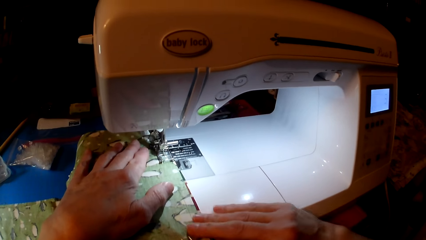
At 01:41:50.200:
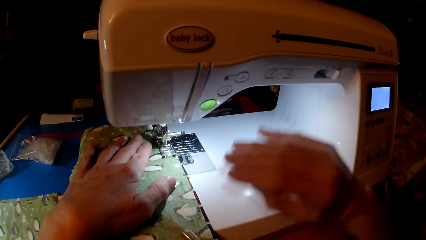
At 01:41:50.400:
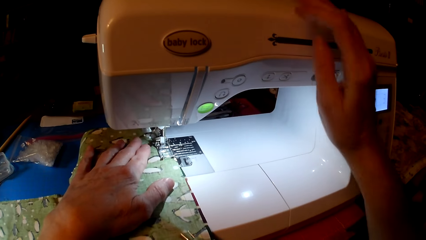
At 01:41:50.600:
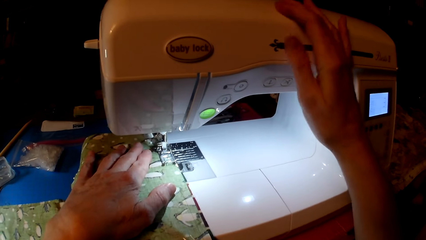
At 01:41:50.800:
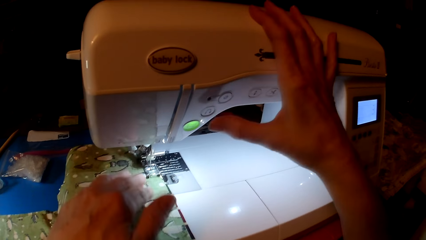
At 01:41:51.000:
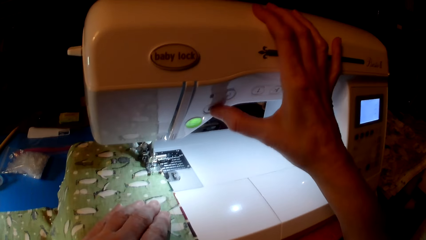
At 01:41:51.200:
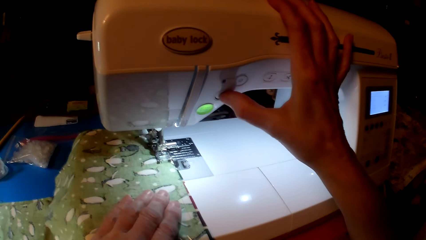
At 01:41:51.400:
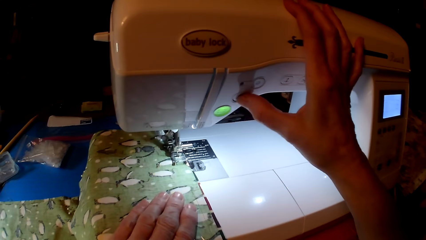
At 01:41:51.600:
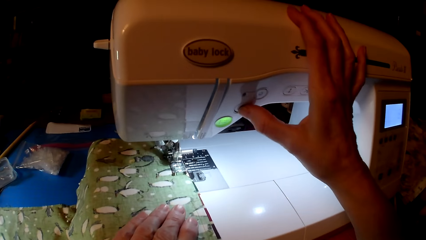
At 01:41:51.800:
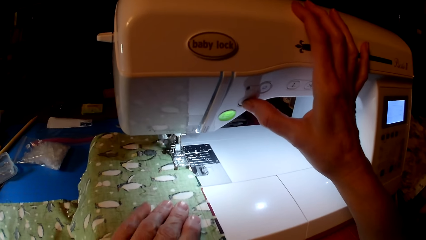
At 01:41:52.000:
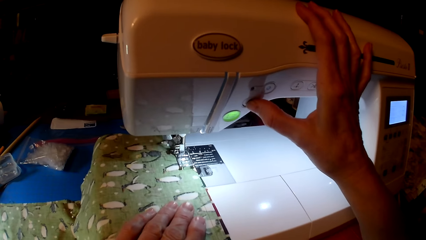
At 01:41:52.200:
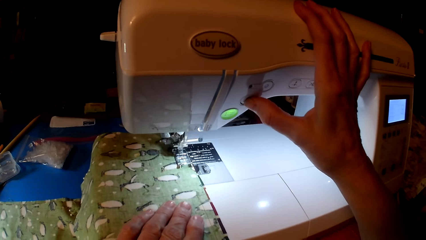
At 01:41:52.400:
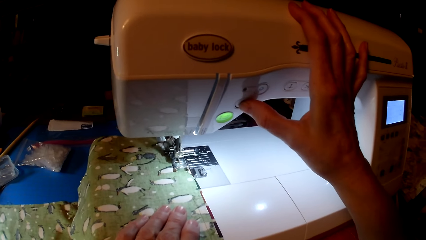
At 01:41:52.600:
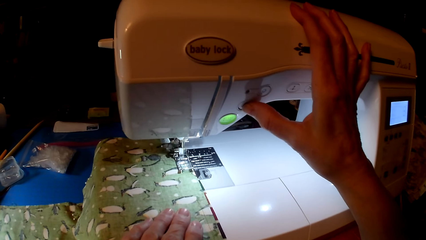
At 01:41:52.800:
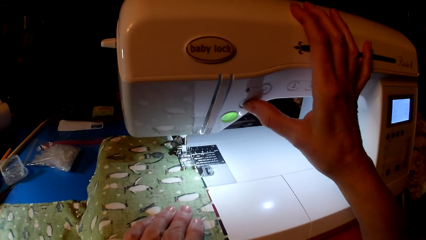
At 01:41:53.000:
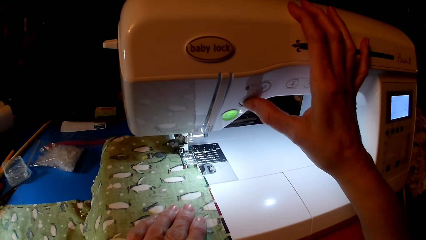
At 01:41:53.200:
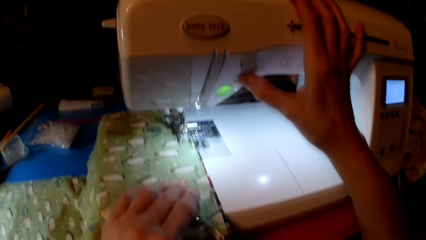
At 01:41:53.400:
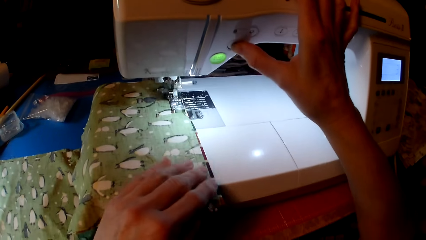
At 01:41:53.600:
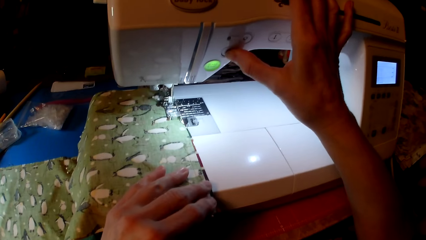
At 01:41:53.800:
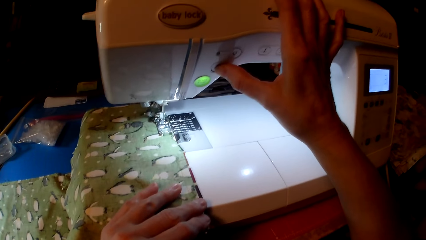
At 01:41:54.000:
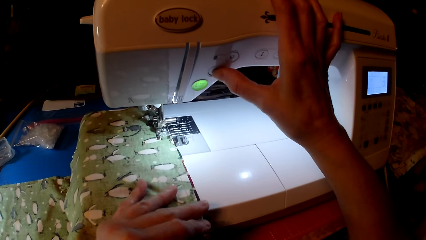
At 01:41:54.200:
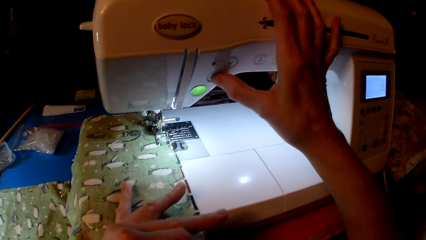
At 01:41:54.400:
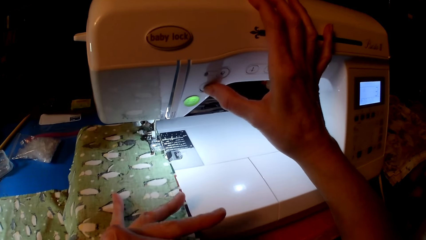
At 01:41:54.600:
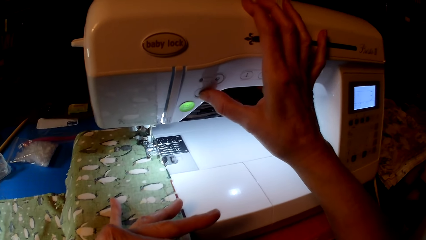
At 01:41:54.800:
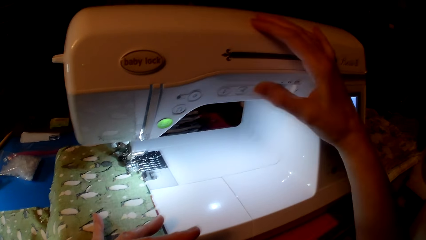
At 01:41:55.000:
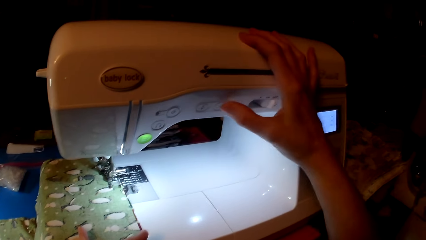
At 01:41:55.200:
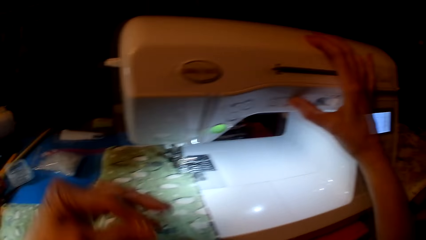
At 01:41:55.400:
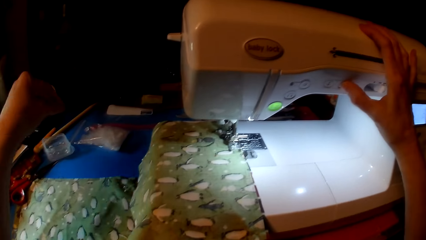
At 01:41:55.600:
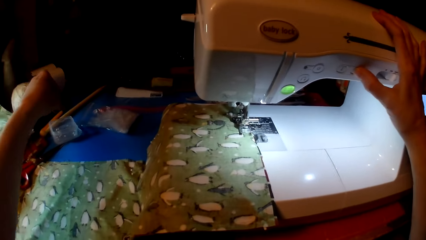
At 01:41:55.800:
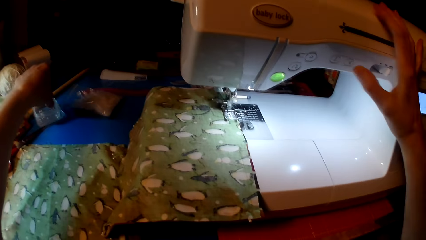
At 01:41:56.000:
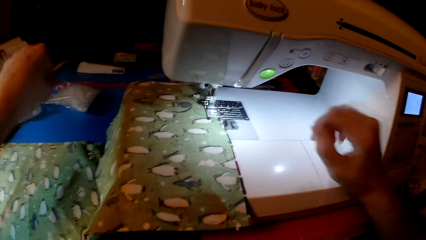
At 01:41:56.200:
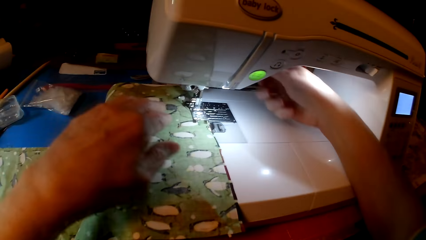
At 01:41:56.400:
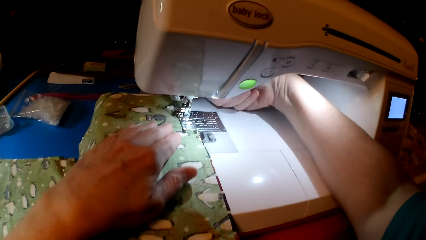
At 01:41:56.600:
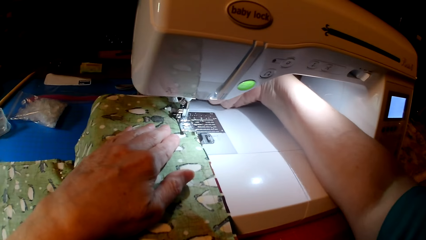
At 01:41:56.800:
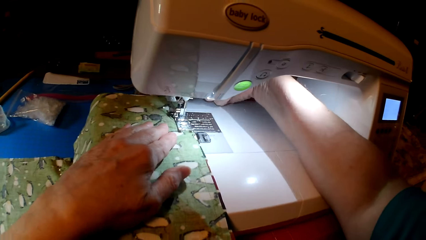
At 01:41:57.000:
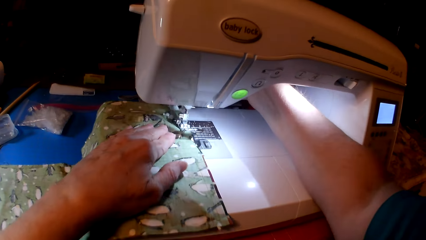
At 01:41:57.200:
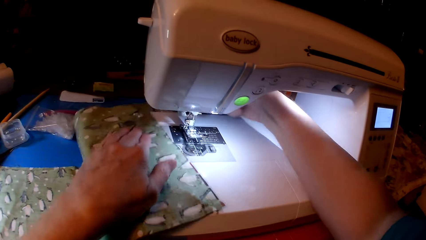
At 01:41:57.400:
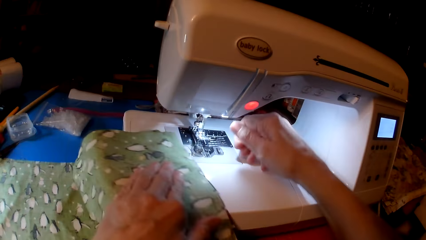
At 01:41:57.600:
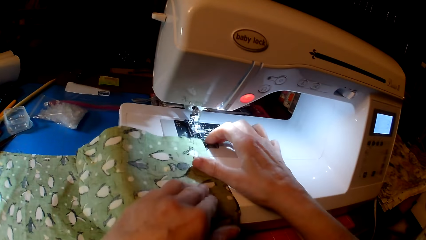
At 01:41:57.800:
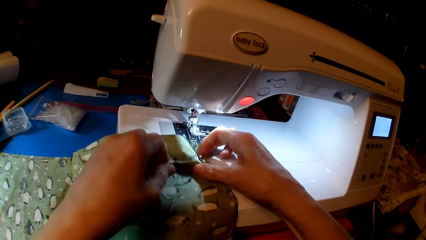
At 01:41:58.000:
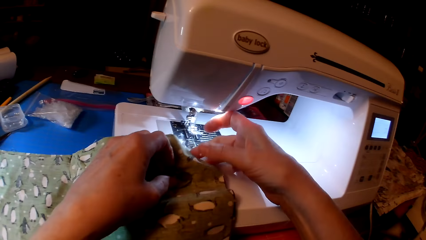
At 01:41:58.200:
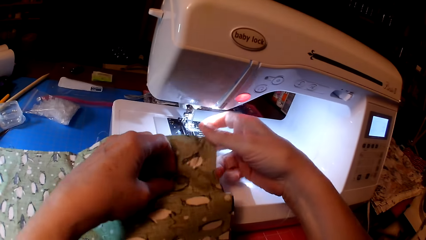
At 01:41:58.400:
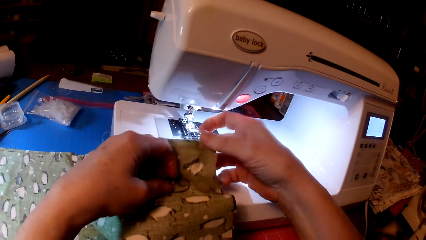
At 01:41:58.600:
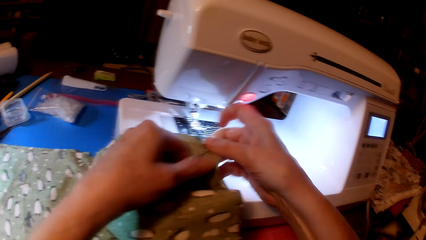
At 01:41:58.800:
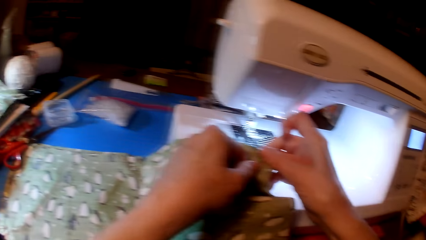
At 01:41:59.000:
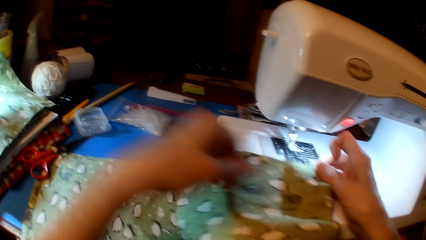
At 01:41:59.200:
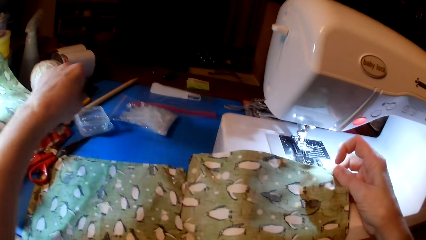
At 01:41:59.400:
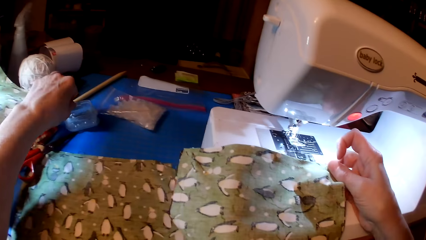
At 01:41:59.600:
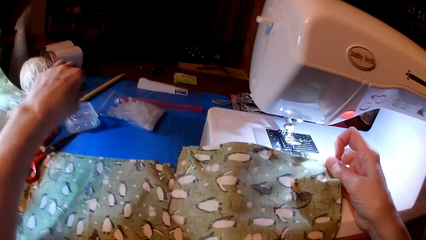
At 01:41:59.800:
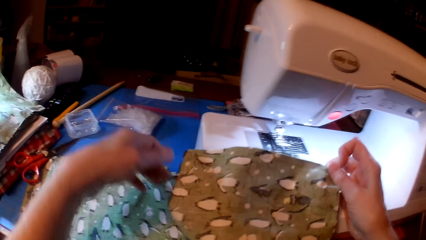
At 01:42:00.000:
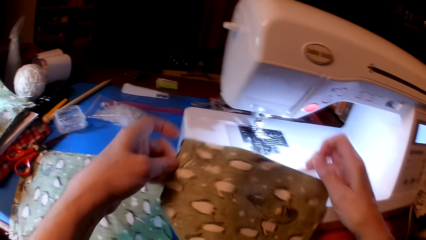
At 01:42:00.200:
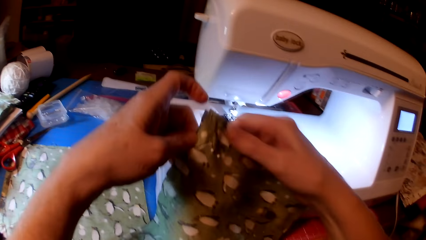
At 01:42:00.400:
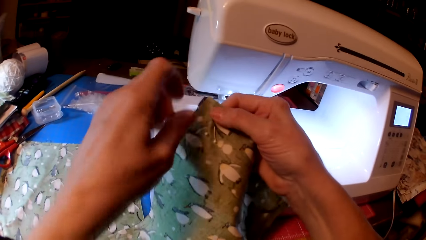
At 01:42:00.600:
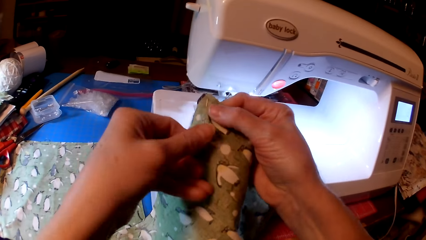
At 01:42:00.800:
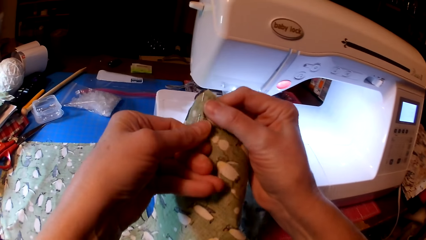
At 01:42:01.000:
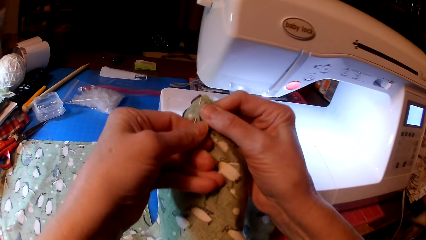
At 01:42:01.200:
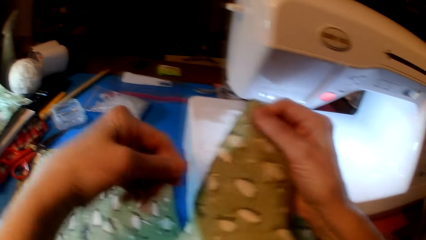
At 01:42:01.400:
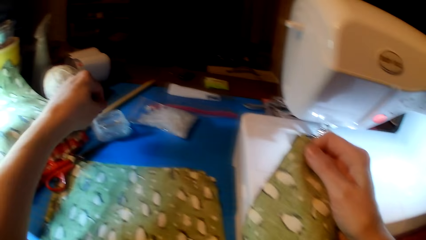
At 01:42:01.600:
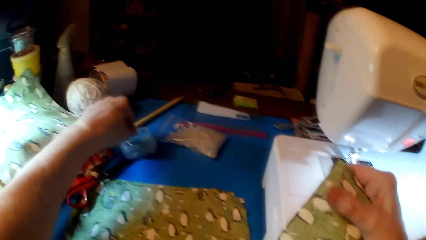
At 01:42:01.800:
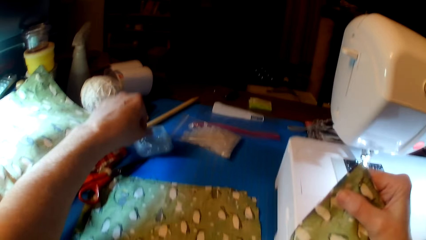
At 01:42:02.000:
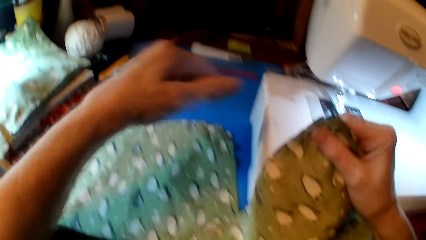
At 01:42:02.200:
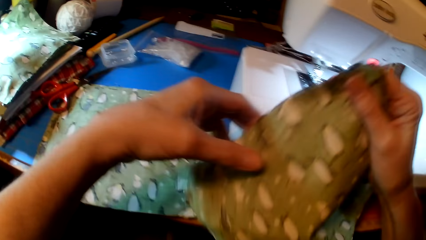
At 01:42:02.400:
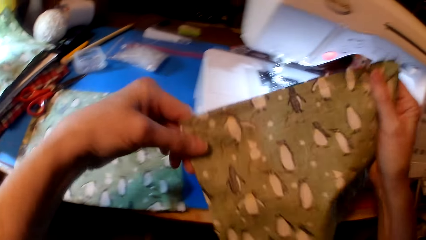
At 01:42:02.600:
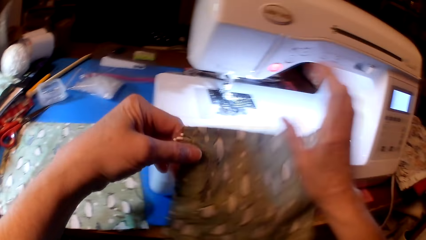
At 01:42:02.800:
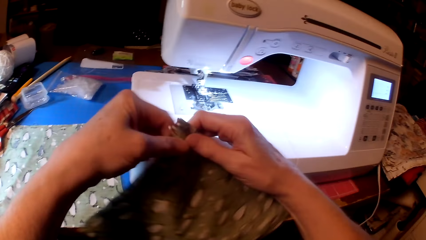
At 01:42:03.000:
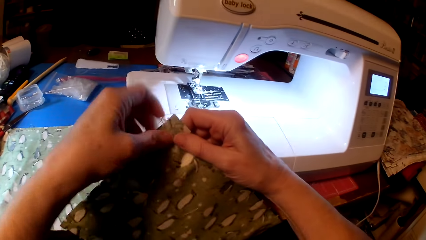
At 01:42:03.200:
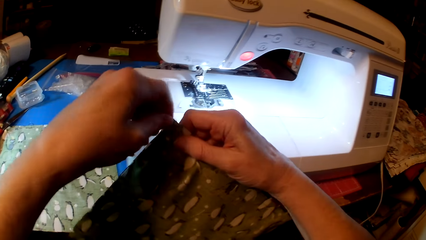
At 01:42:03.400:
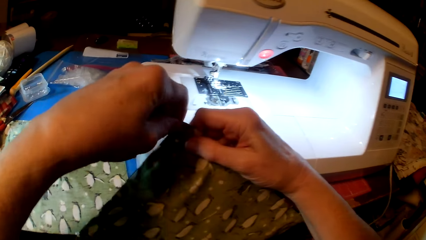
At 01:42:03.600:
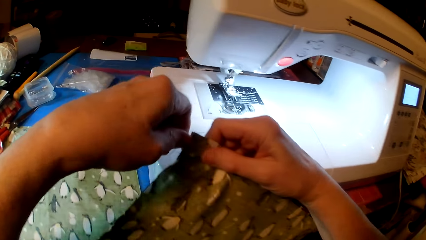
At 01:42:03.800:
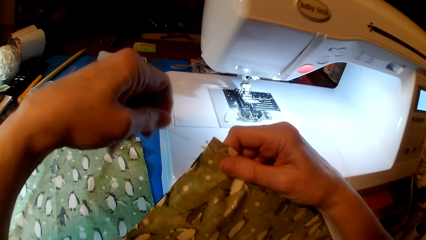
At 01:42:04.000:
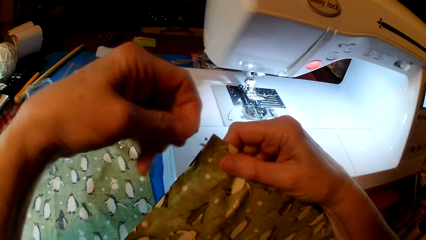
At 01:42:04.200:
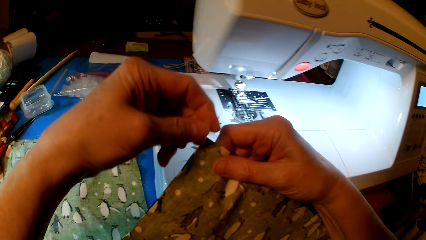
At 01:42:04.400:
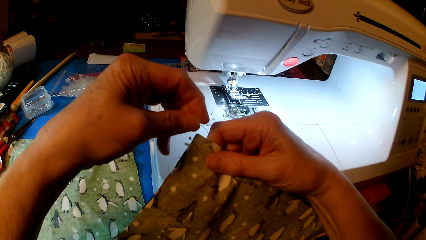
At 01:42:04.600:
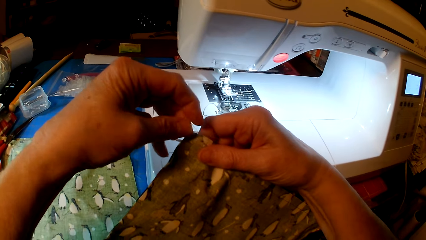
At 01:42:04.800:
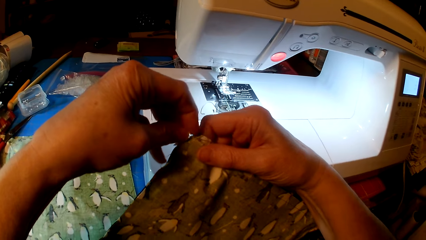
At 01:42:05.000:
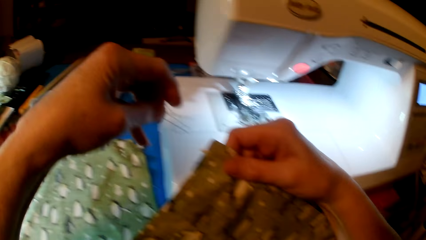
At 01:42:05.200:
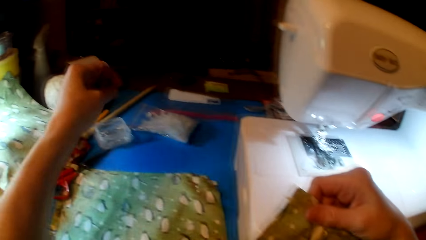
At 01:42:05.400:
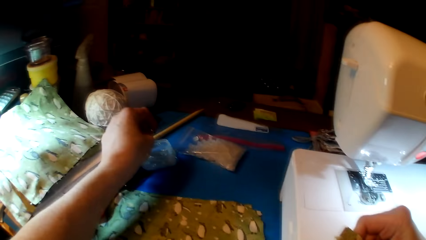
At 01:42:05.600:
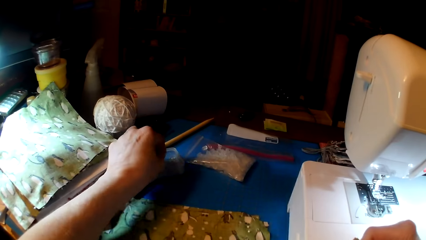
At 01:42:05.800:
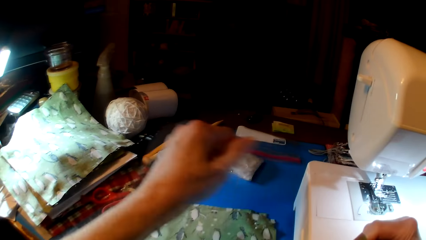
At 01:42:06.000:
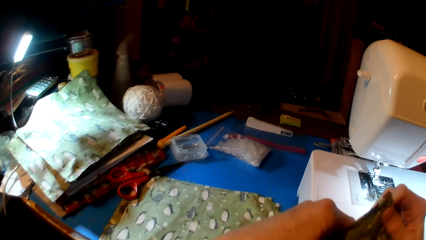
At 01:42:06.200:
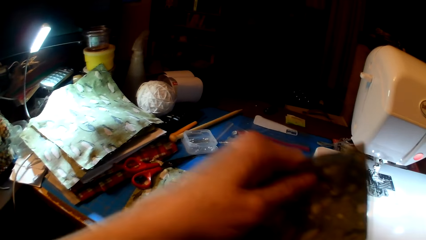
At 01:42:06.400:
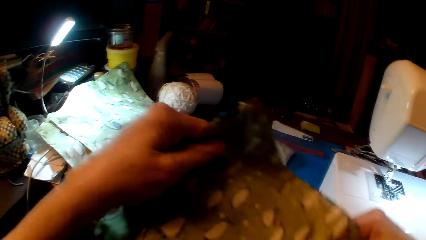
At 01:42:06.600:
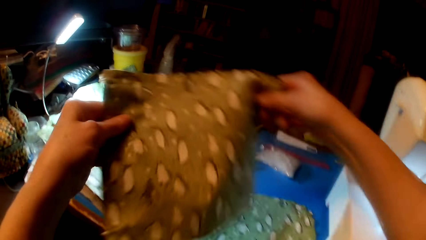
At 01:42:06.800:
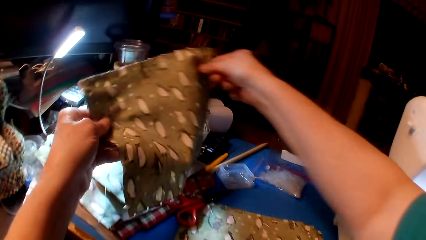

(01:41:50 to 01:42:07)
The camera wearer presses the sewing machine. They remove a pin from the cloth and put the pin in the tin. They remove a pin from the cloth and put the pin in the tin. They remove a pin from the cloth and put the pin in the tin. They remove a pin from the cloth and put the pin in the tin.
